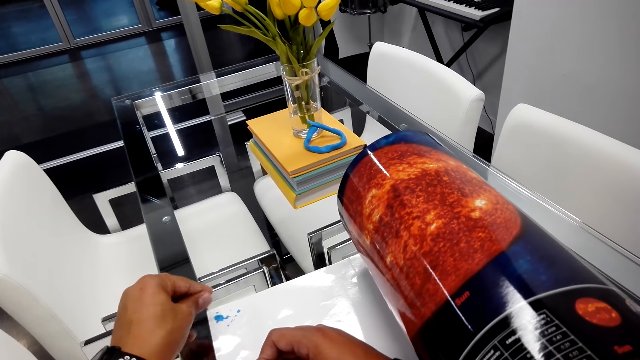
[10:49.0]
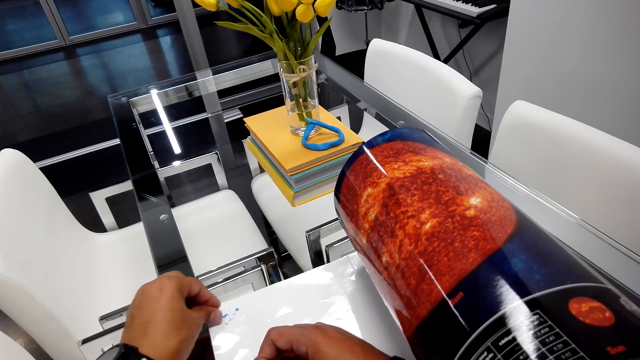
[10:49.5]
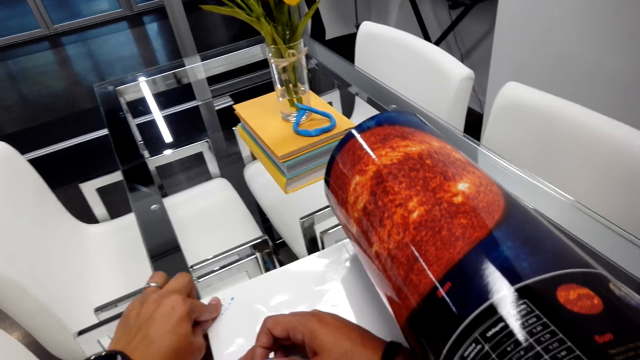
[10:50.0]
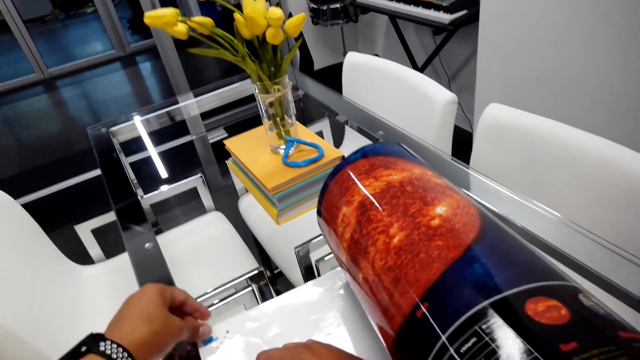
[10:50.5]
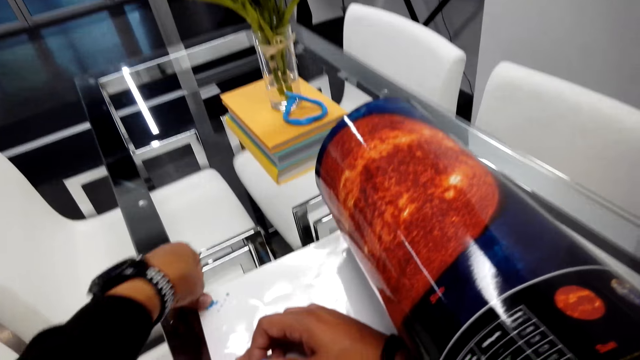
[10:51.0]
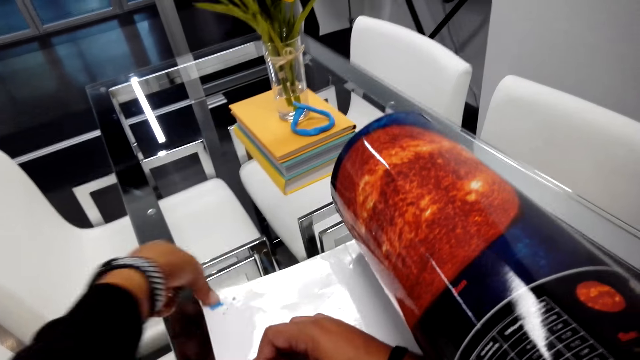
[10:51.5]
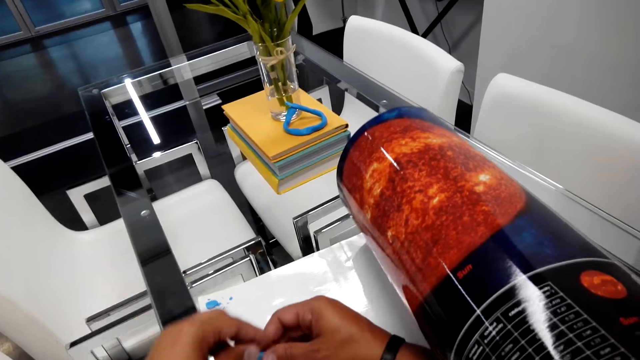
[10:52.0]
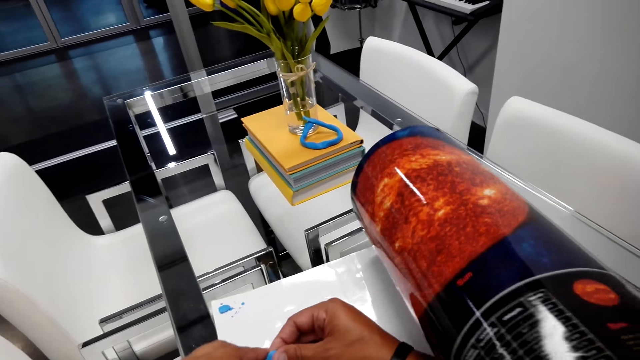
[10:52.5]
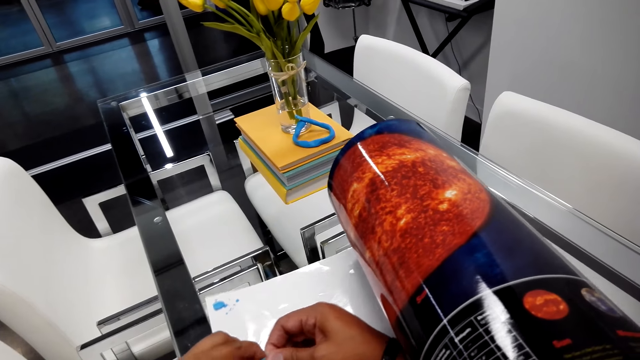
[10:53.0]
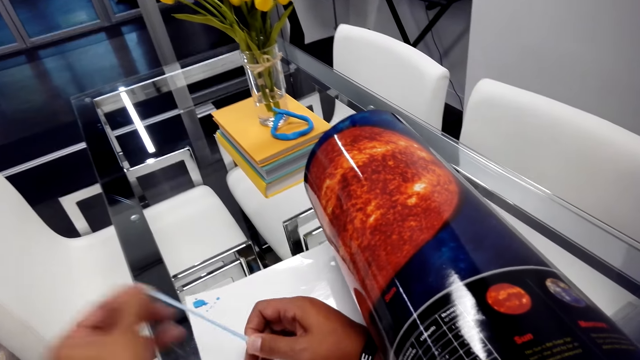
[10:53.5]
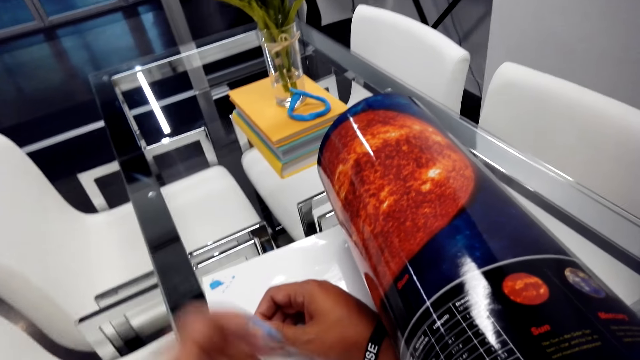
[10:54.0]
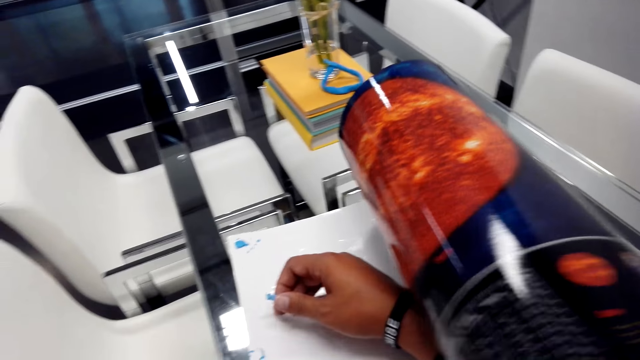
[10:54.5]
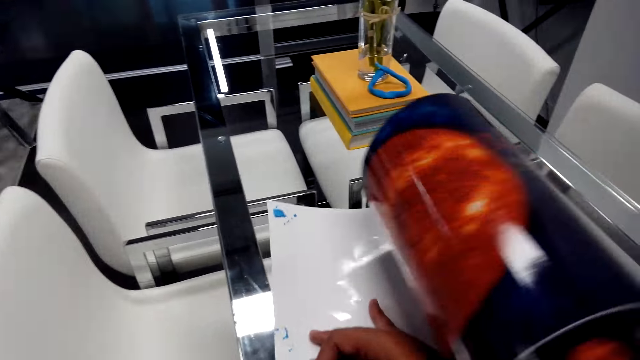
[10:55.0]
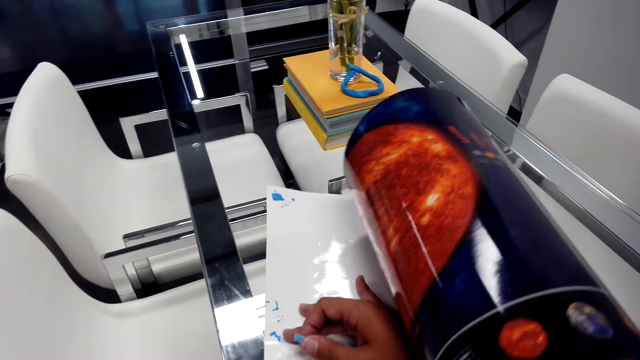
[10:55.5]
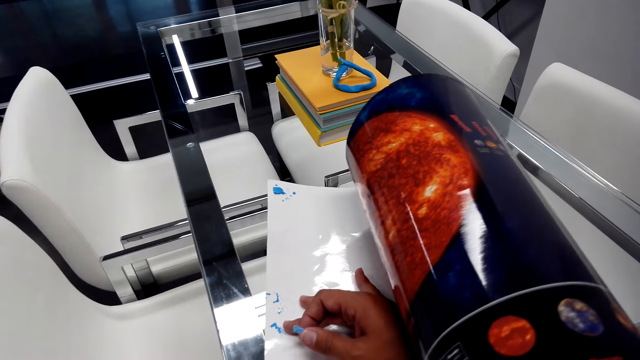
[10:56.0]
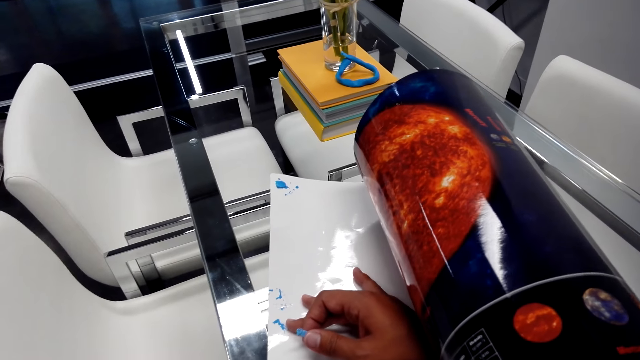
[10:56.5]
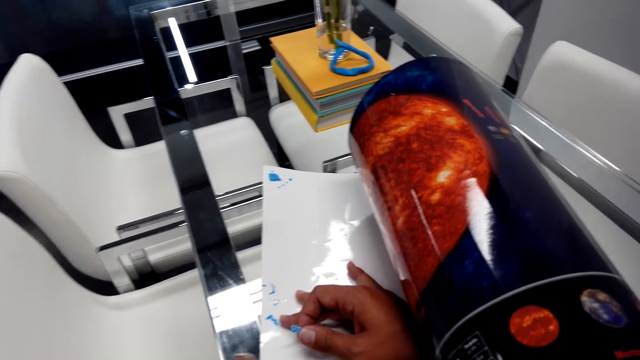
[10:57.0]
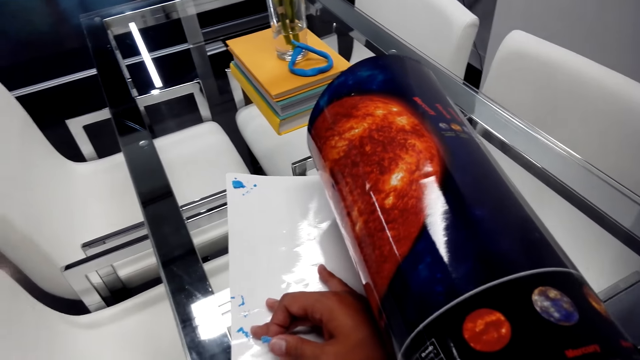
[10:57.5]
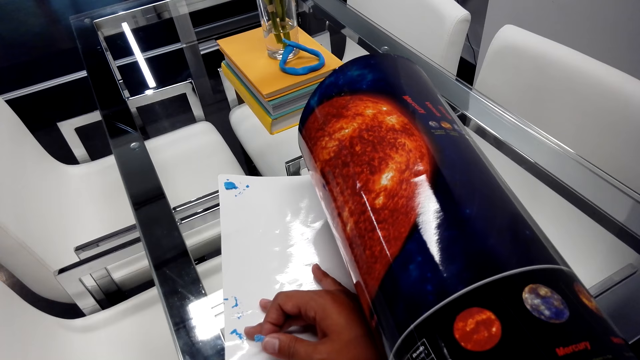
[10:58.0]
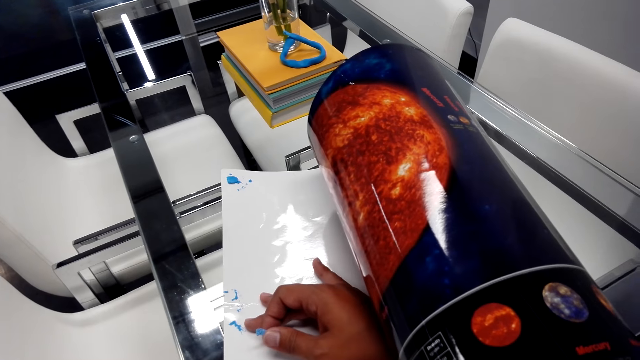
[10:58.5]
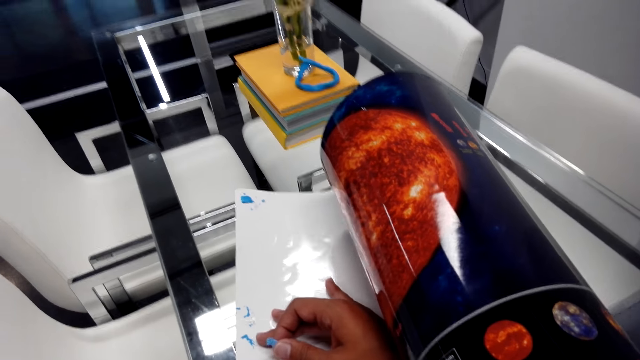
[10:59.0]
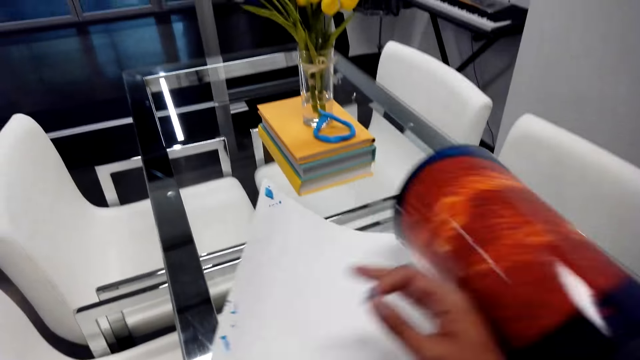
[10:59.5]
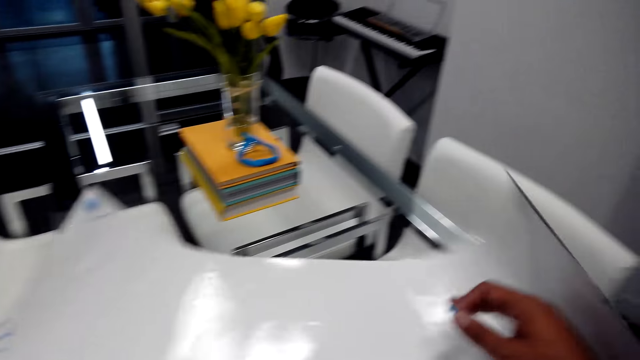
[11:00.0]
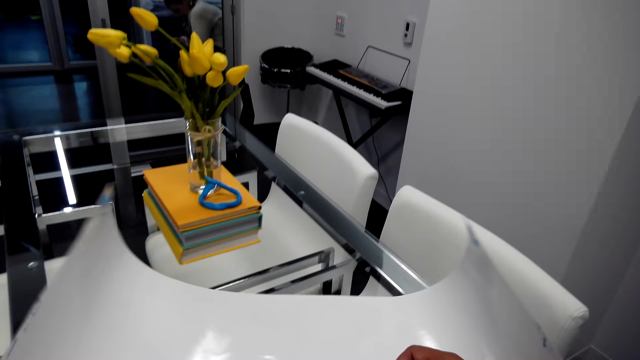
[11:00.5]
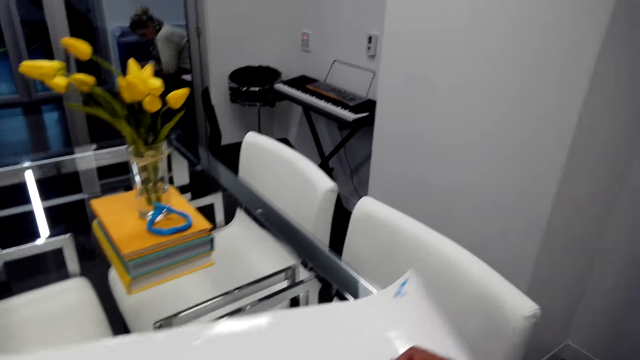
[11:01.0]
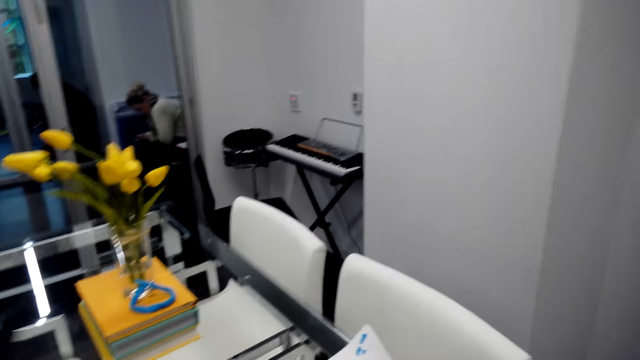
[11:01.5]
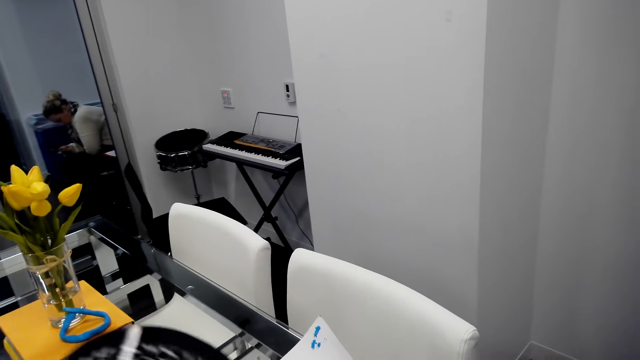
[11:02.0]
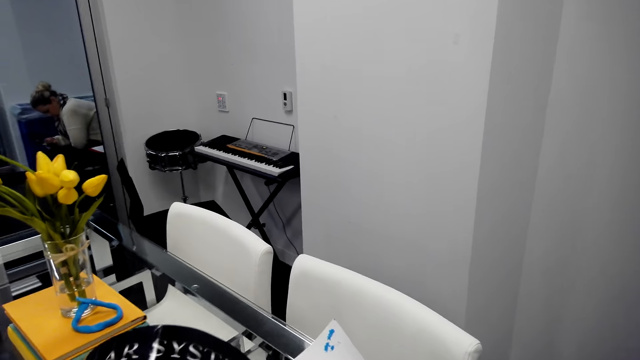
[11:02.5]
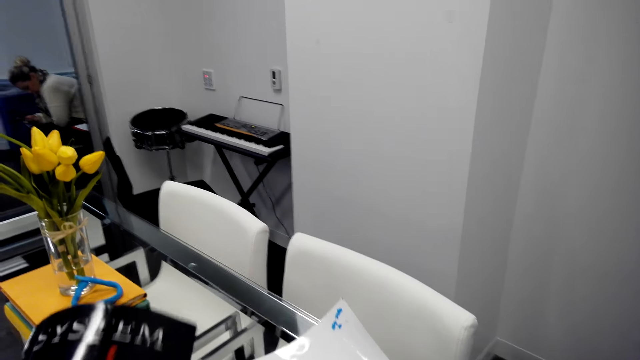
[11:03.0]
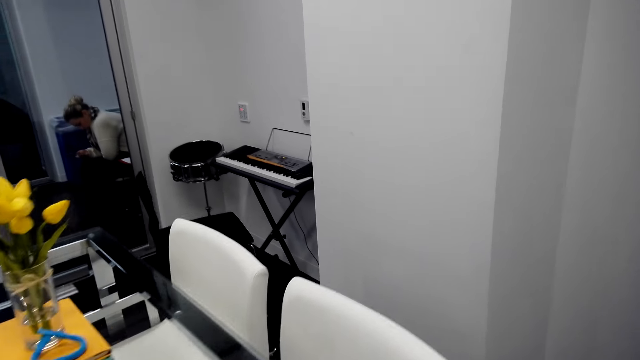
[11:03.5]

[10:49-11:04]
The camera wearer sticks gum on the paper. They pull something. They move the paper. They stare at the paper. They unroll the paper. They look around.

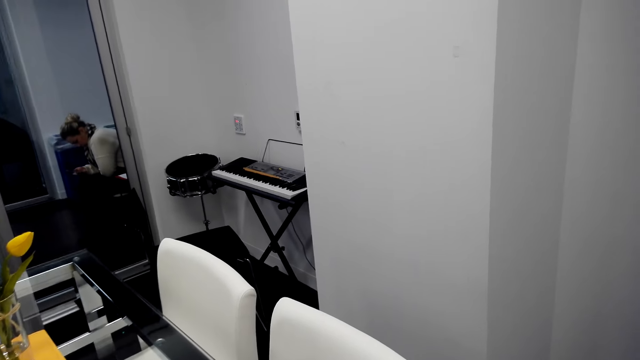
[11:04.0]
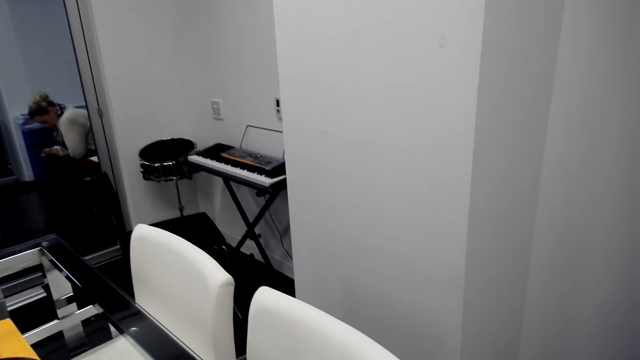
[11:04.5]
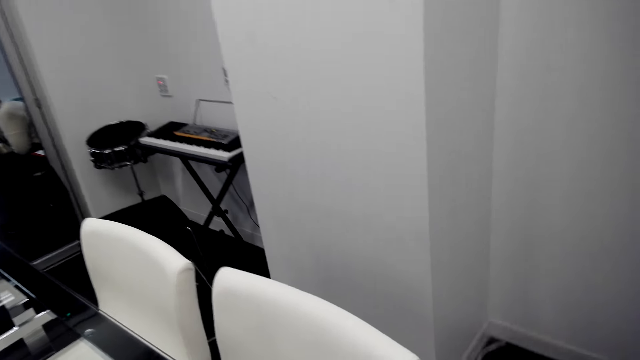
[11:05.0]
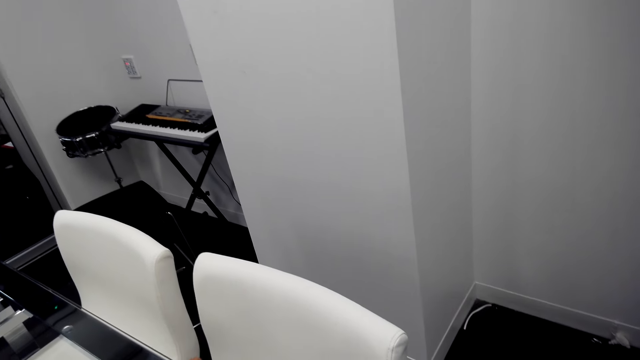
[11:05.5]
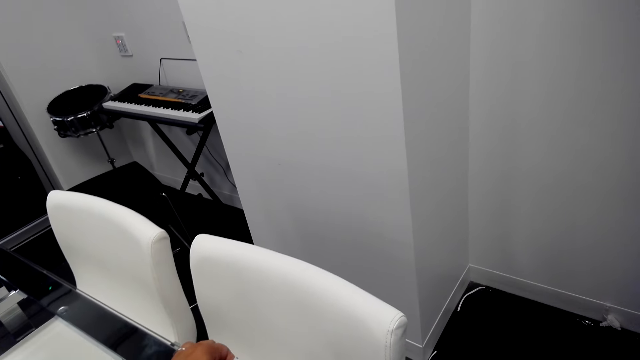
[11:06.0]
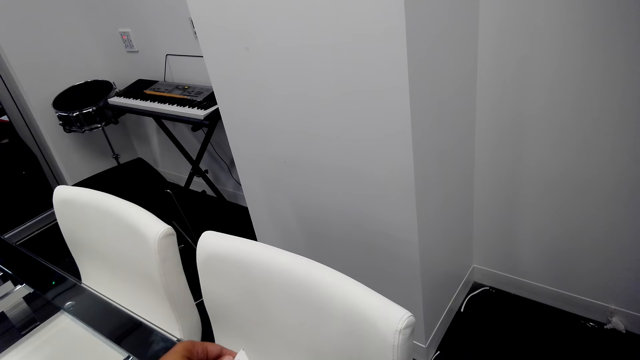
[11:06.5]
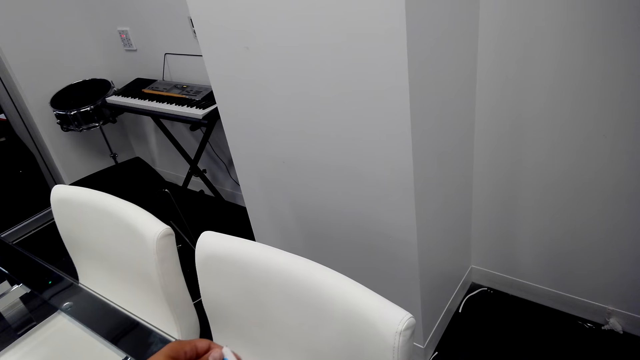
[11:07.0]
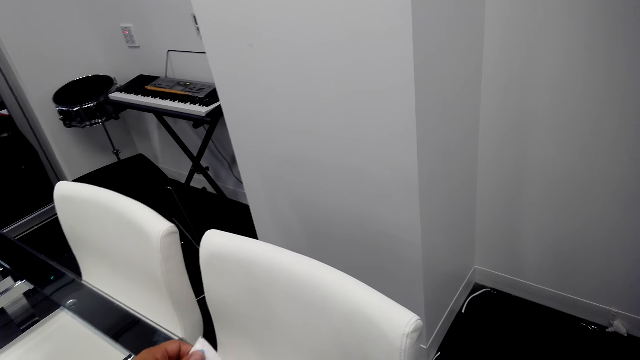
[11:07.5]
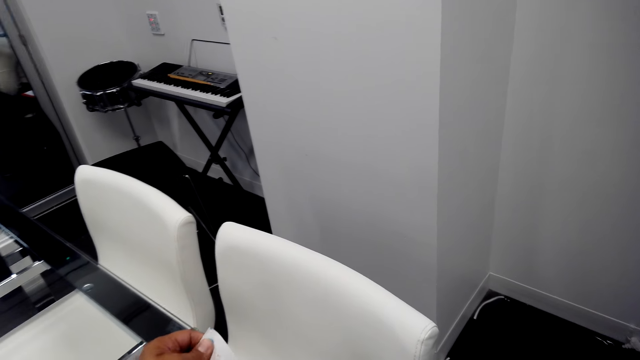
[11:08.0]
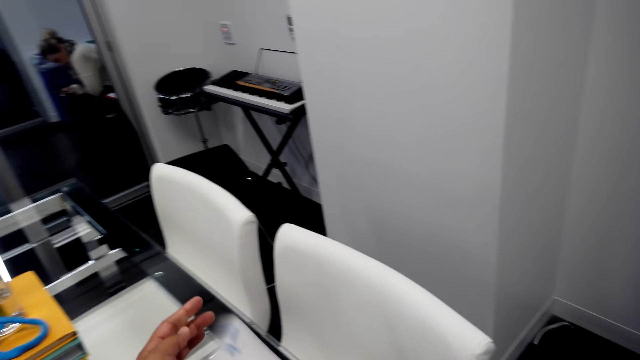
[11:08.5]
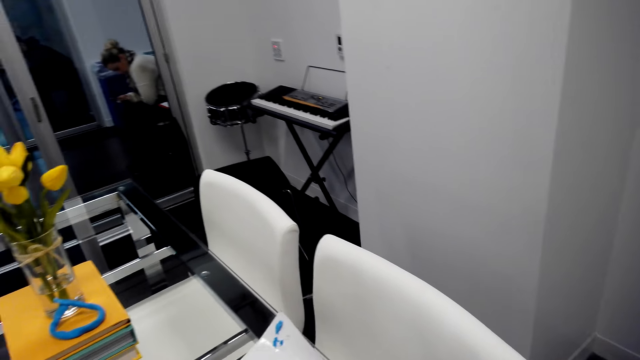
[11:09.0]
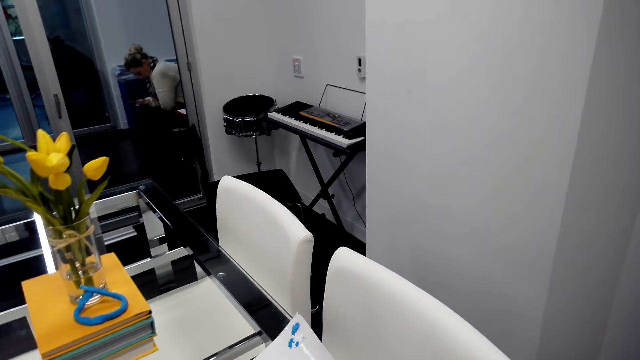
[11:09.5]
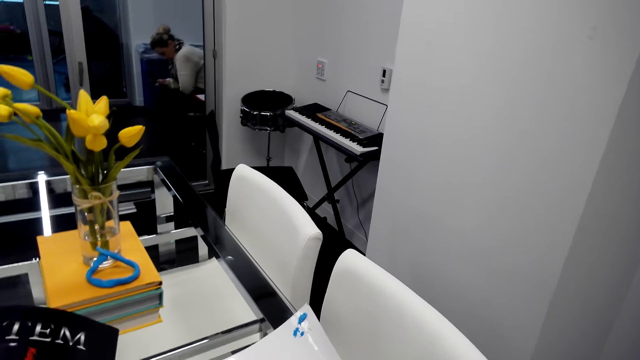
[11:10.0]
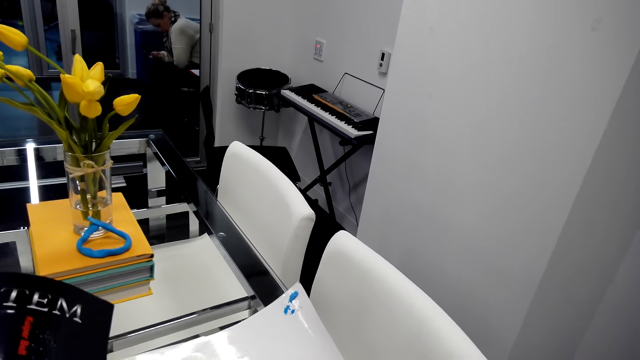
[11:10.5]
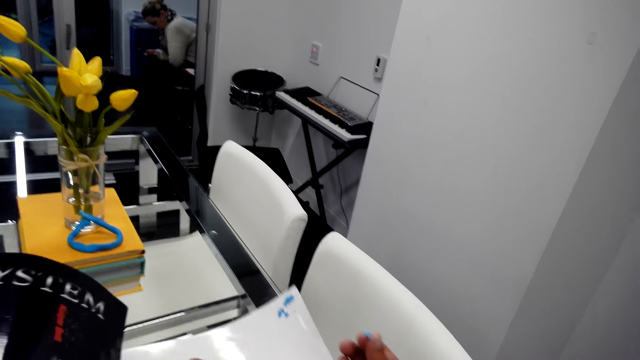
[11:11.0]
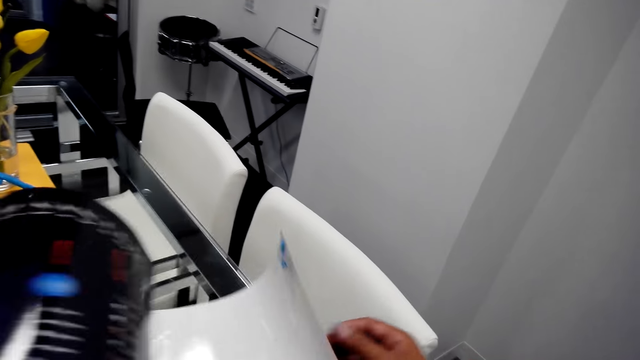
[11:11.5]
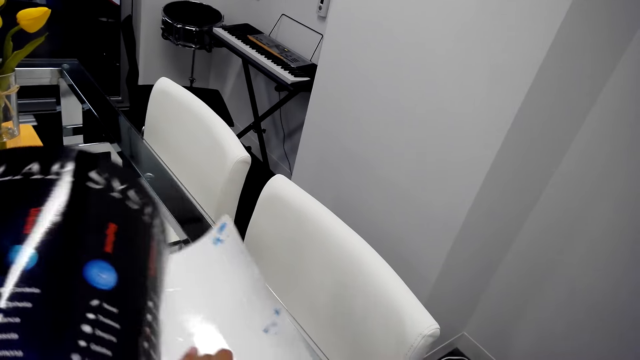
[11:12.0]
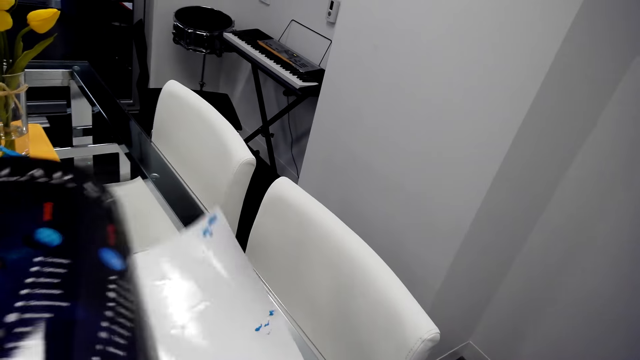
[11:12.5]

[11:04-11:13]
The camera wearer stares at a paper.
